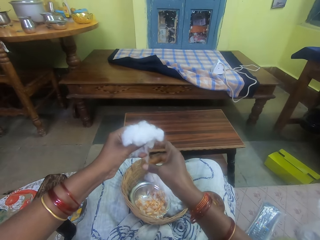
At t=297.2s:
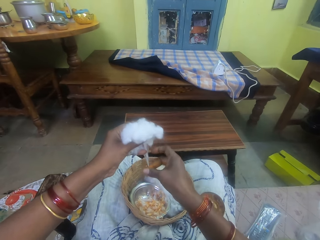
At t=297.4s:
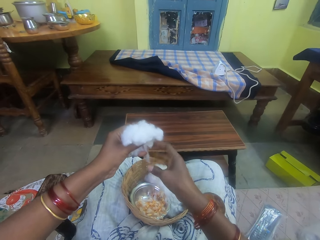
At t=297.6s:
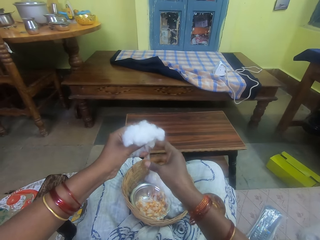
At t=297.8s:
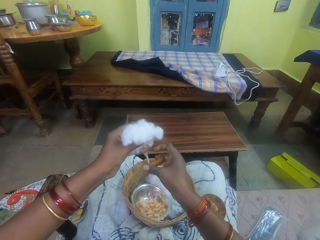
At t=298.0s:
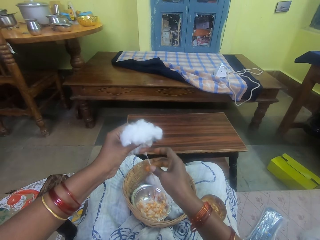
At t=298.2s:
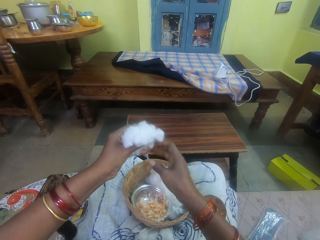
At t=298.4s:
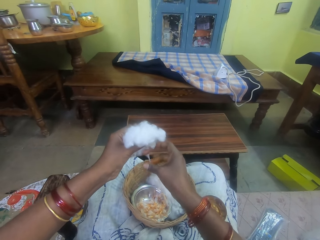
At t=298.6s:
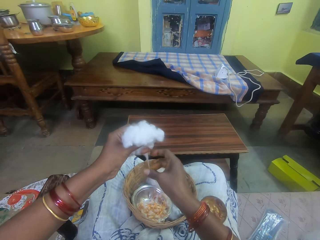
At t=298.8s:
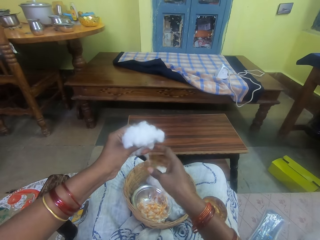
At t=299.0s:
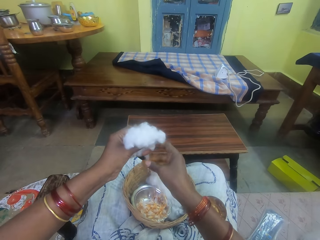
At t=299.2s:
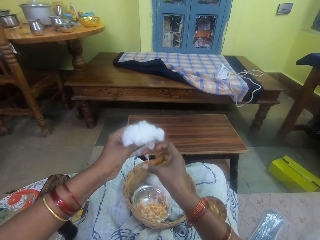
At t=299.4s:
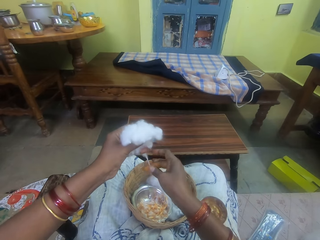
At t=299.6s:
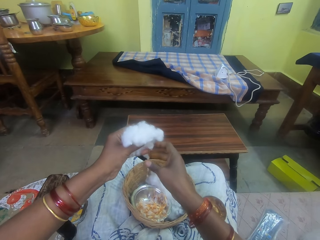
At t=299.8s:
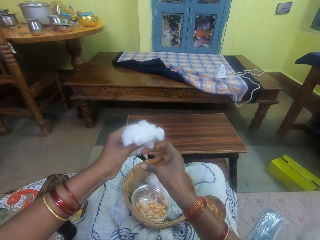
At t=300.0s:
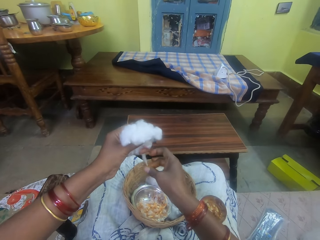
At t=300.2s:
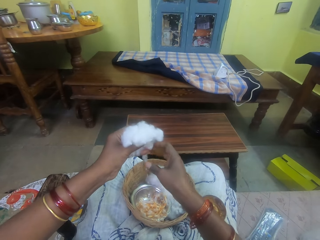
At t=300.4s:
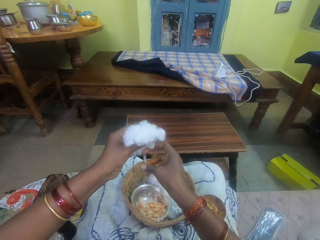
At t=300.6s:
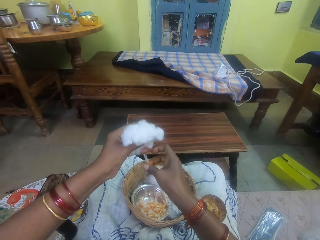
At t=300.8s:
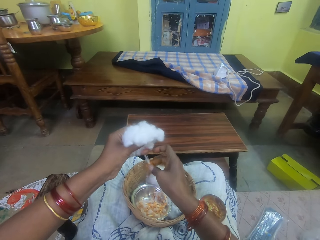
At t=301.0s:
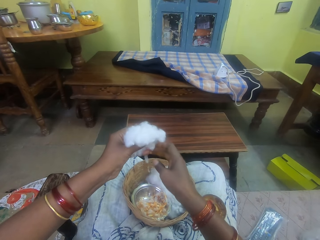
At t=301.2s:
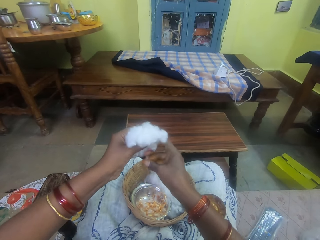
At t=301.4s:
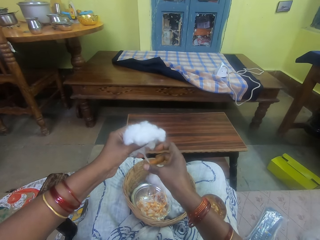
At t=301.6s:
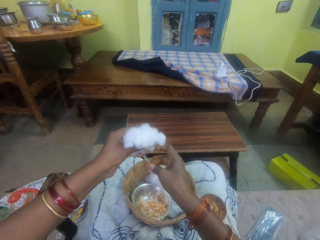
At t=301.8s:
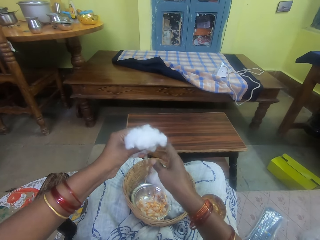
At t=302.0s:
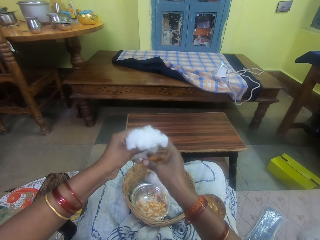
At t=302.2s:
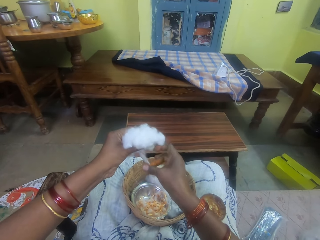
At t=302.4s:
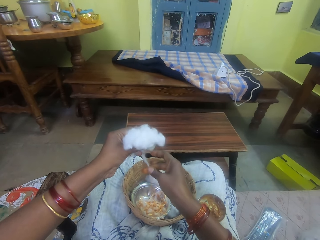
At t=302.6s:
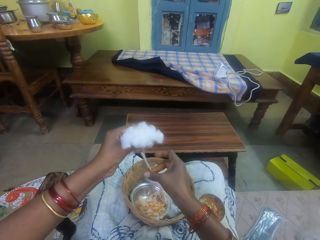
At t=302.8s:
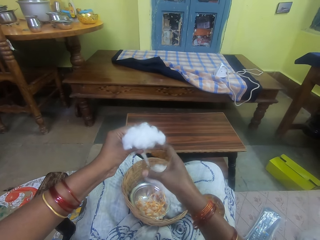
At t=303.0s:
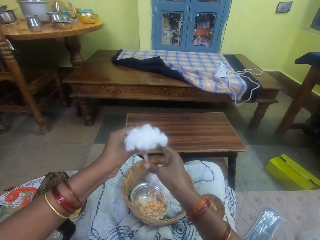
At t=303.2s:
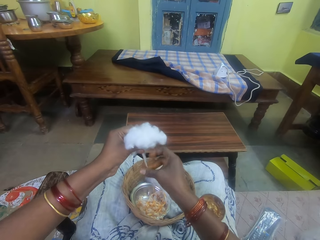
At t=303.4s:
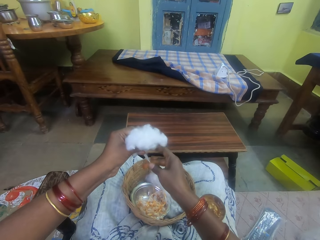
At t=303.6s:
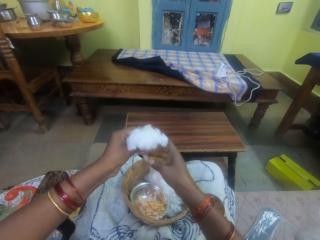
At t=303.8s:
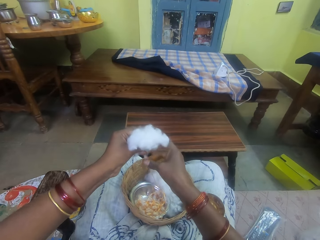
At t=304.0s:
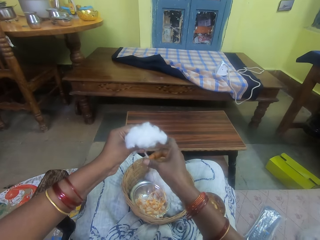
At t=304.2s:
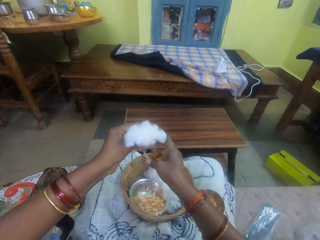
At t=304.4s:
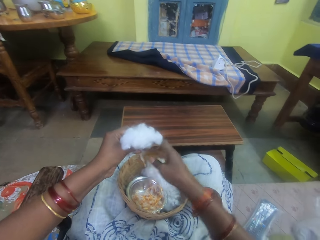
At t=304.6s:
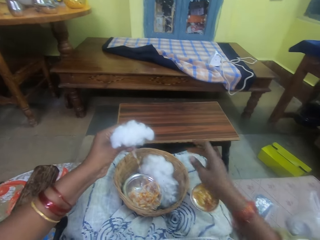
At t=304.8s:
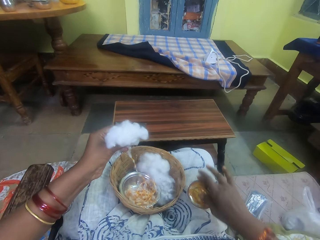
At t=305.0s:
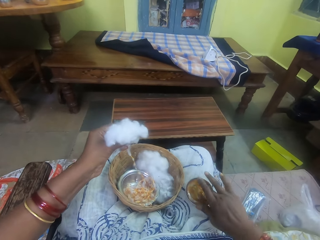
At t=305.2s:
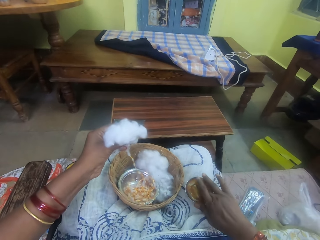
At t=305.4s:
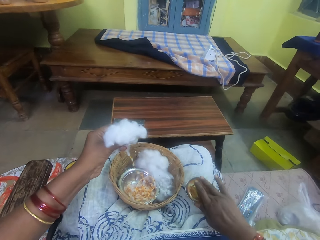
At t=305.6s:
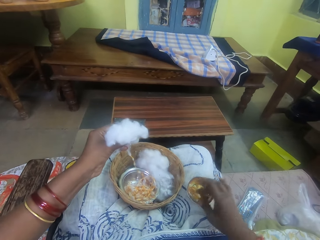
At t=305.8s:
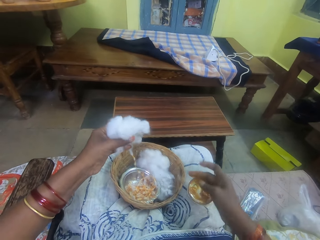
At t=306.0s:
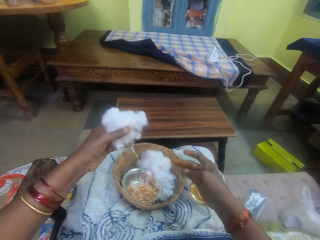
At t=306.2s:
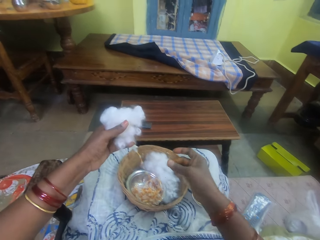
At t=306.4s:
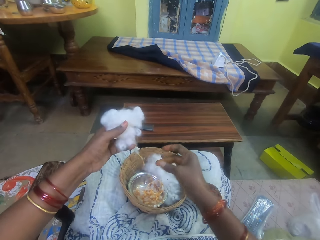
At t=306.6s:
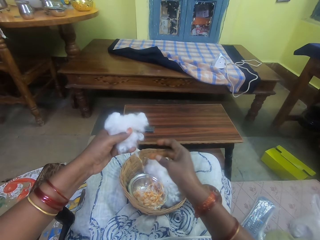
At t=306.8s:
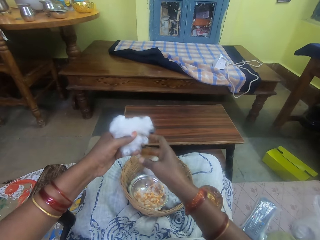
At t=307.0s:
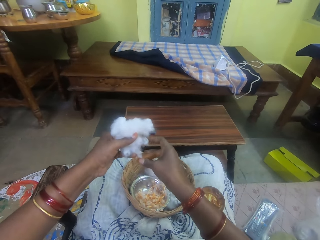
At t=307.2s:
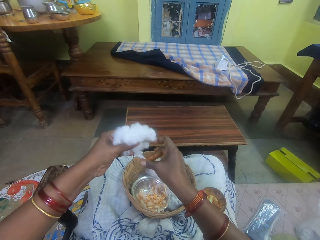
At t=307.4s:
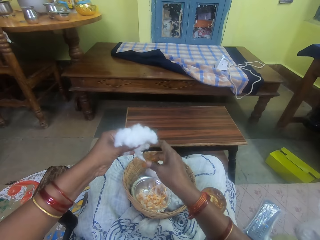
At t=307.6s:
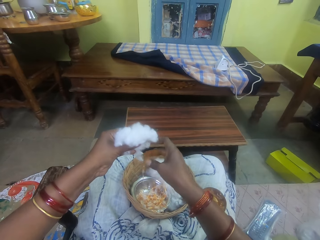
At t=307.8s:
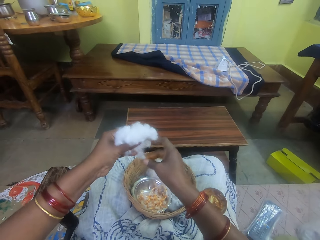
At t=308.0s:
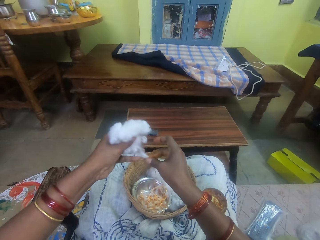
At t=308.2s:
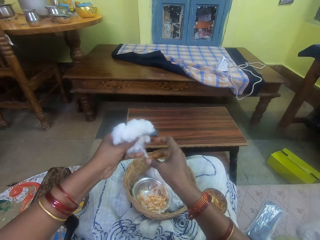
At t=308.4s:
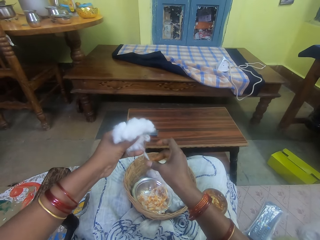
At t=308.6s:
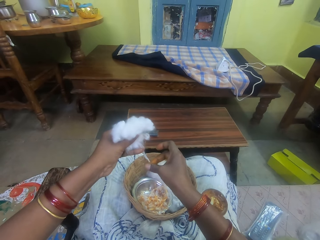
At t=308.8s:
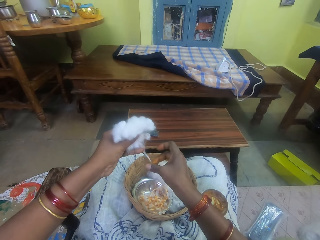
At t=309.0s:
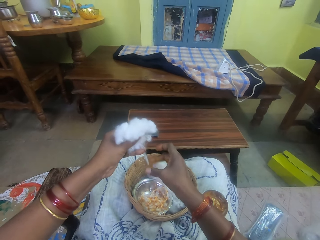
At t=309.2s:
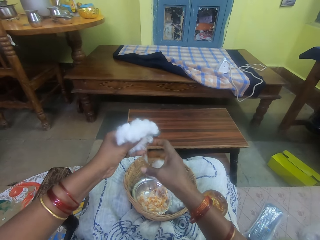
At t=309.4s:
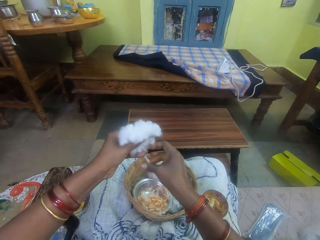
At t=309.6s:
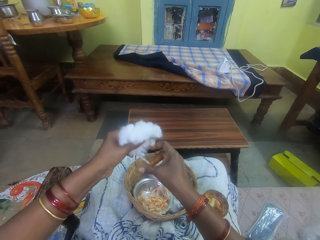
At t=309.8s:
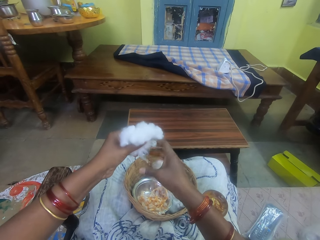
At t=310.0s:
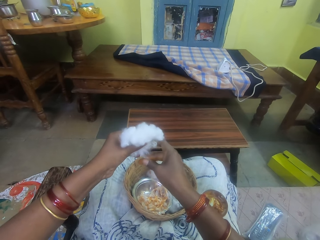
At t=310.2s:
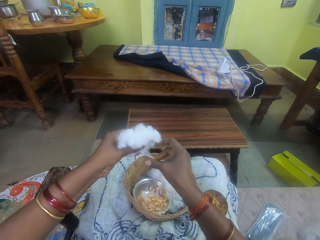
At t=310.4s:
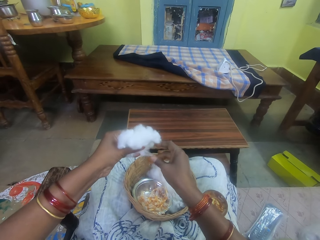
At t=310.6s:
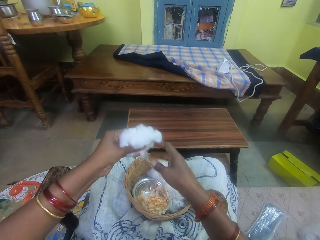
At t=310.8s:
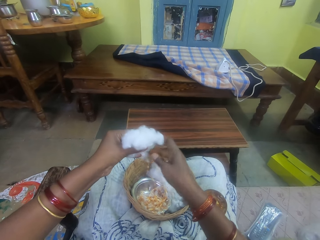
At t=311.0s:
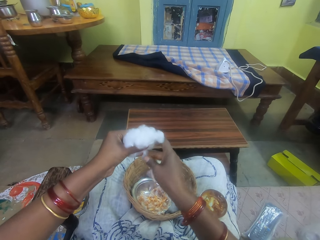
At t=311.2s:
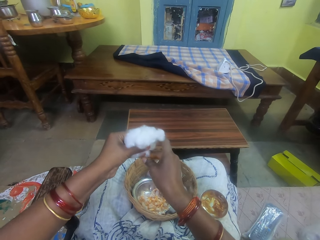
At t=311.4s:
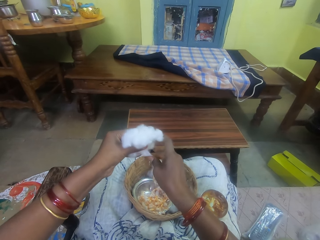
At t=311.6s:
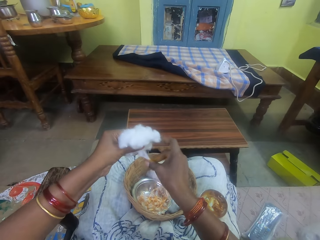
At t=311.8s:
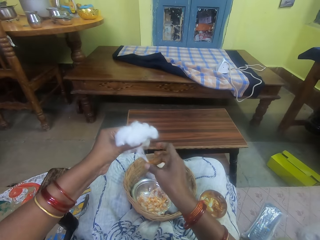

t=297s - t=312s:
The camera wearer rubs the ointment on the ball of cotton wool in her left hand. She rolls a cotton string with adhesive. She pulls her hand off the cotton string. She picks adhesive from the bowl. She touches the ointment with her right hand. She pulls her hand off the bowl. She rolls the cotton string with adhesive. She rubs the ointment on the ball of cotton wool in her left hand.

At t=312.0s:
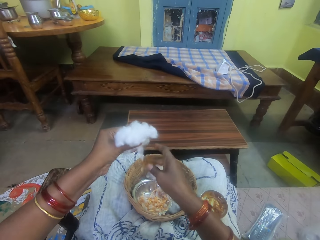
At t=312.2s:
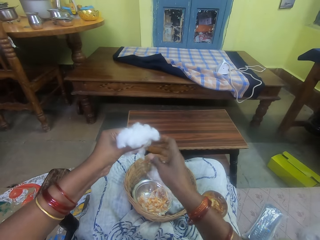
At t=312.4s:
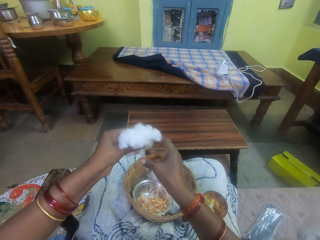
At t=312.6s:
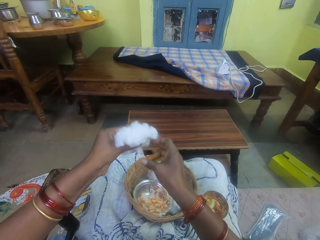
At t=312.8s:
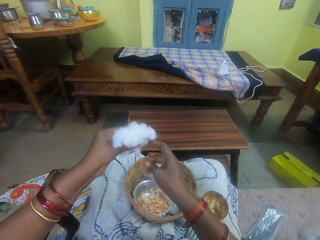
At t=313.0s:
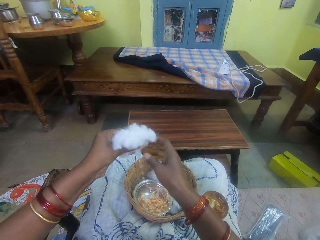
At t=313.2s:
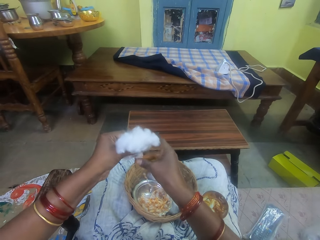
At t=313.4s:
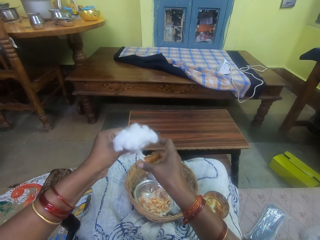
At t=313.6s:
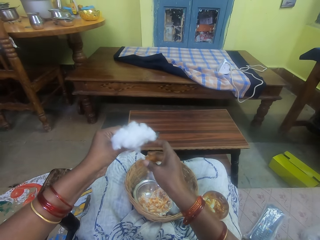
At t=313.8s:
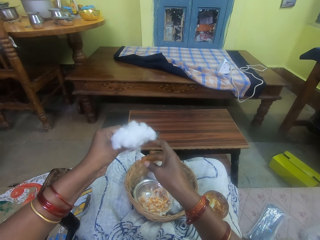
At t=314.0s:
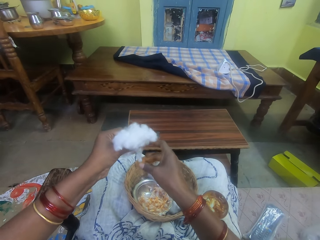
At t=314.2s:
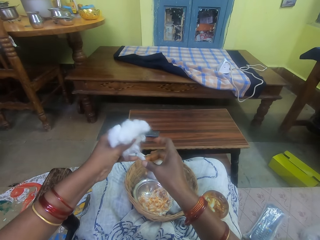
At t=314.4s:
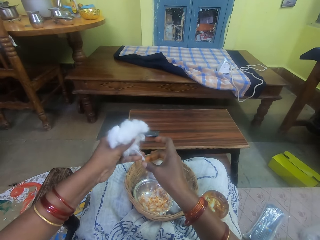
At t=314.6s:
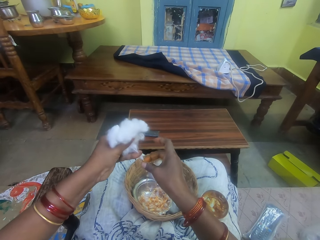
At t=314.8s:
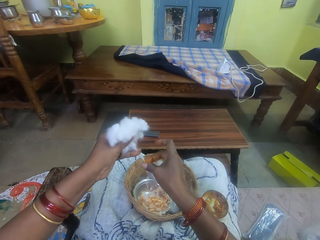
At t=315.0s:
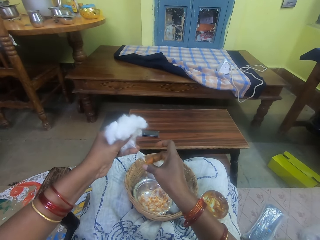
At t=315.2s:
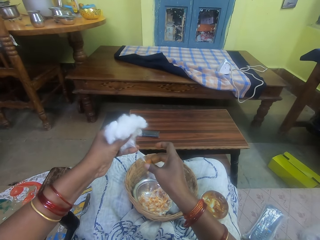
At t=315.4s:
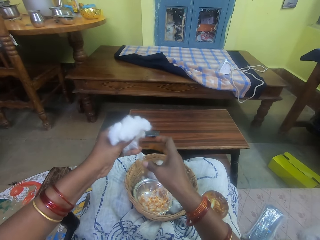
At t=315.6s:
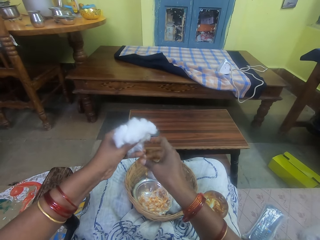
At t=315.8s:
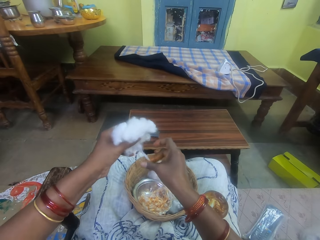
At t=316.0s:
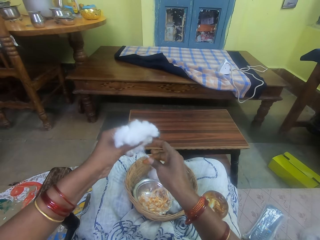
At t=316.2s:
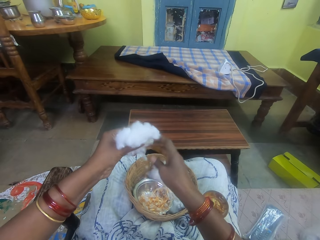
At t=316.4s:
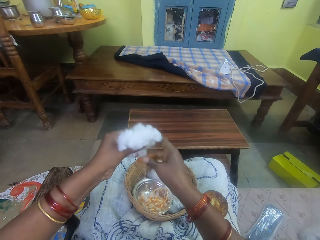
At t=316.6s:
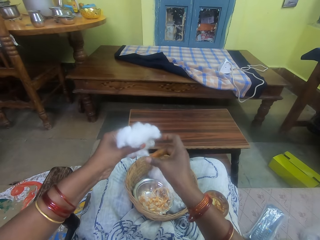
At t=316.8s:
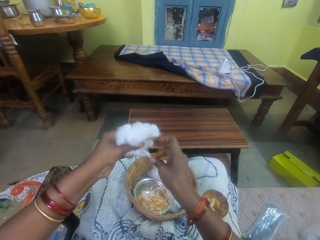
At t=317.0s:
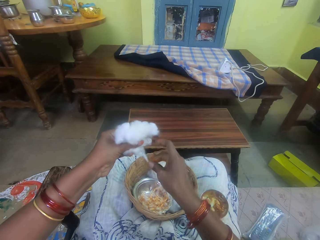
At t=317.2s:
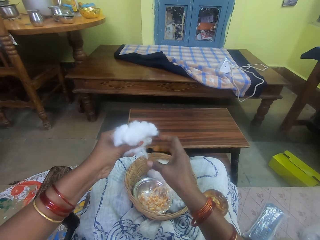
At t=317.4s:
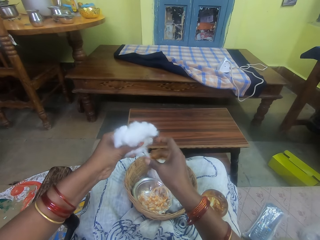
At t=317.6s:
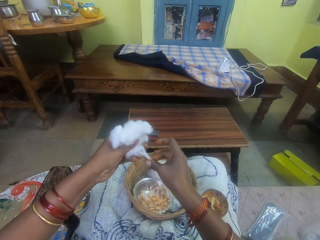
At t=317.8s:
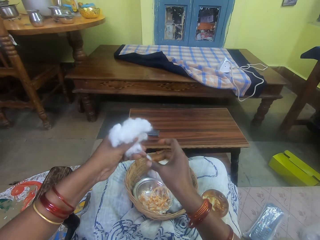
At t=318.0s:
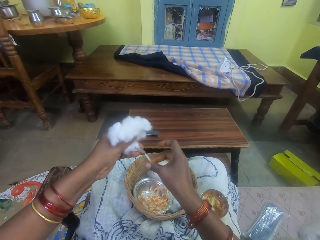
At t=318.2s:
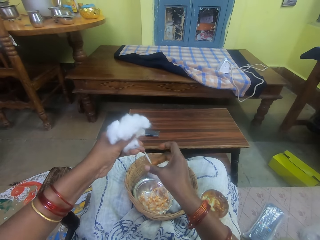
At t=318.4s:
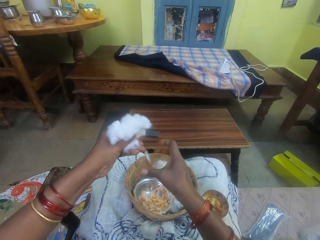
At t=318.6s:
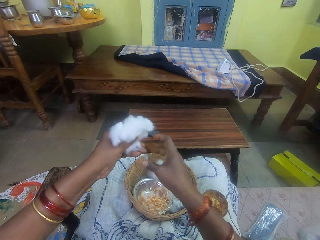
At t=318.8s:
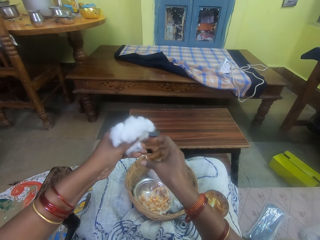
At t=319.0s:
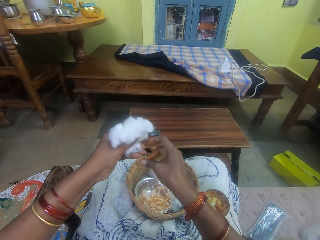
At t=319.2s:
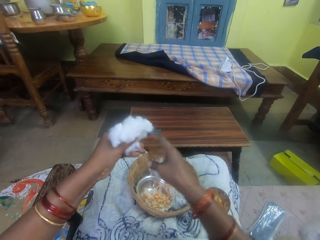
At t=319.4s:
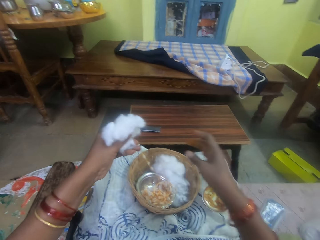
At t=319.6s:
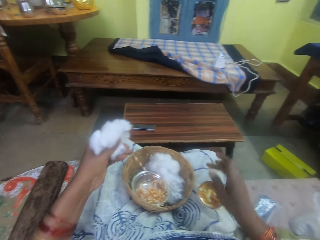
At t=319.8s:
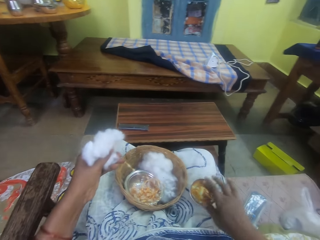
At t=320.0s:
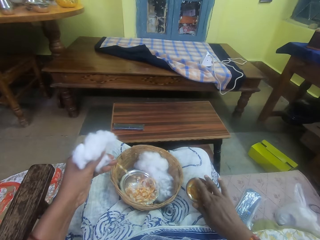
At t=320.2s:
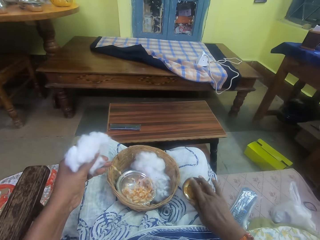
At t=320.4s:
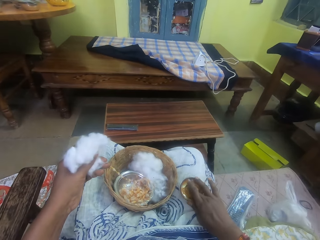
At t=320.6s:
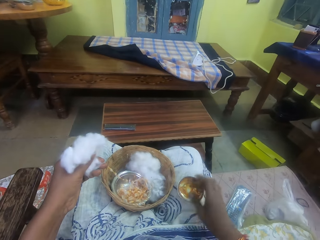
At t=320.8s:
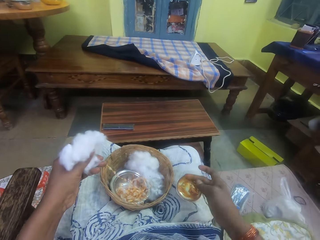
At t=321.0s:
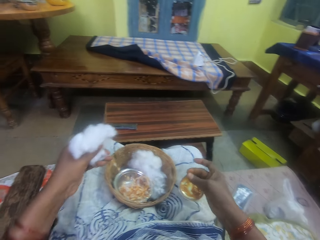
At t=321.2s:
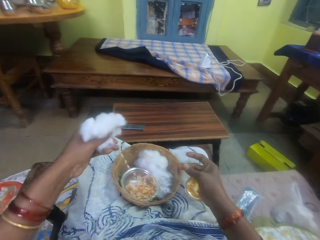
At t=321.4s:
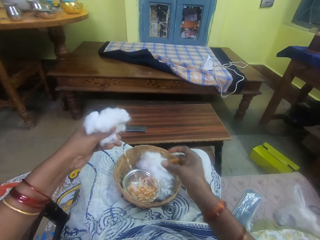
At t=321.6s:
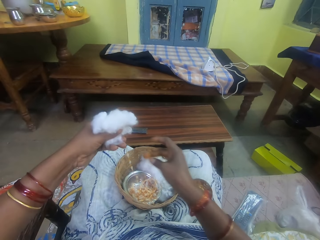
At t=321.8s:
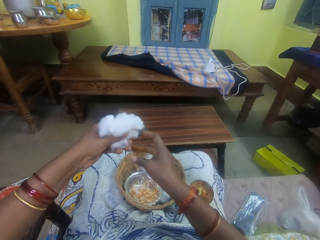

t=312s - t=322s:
The camera wearer pulls the cotton string. She rolls the cotton string with adhesive. She pulls the cotton string. She rolls the cotton string with adhesive. She pulls her hand off the cotton string. She rolls the cotton string with adhesive. She pulls her hand off the cotton string. She picks adhesive from the bowl. She touches the ointment with her right hand. She pulls her hand off the bowl and rubs her fingers.
